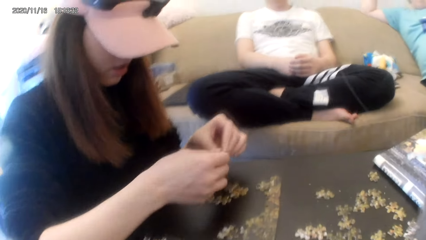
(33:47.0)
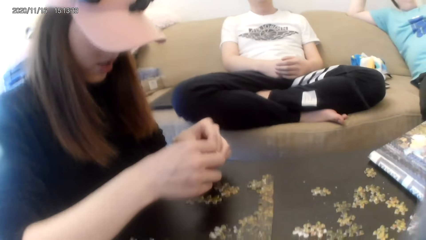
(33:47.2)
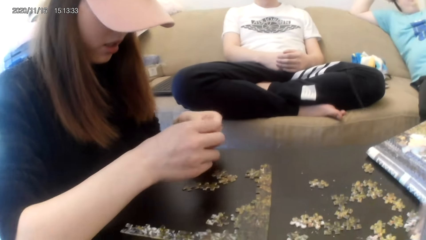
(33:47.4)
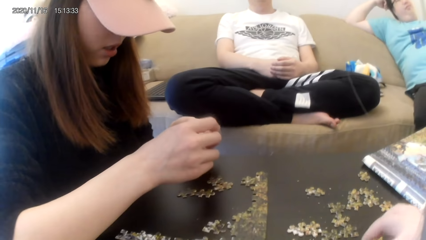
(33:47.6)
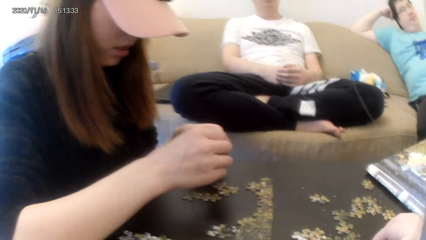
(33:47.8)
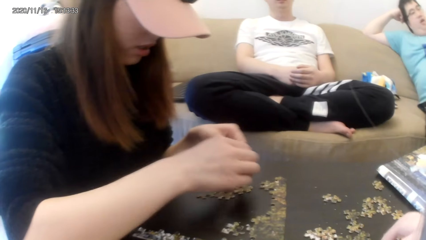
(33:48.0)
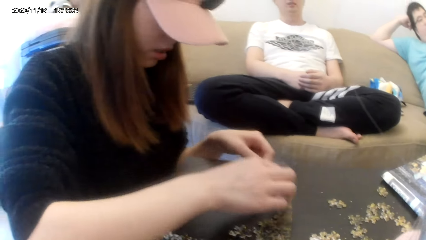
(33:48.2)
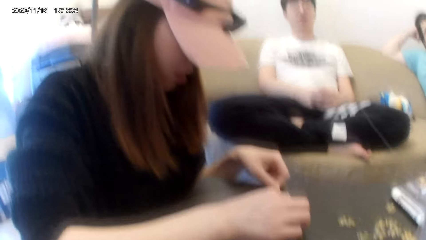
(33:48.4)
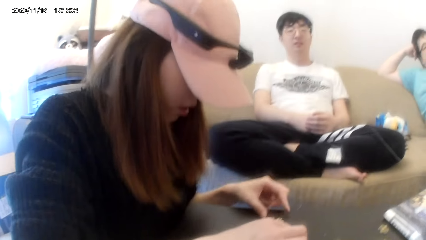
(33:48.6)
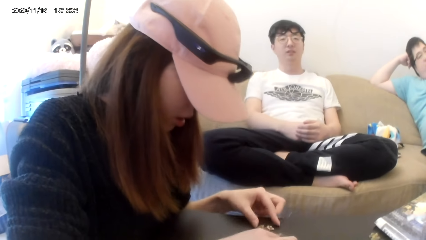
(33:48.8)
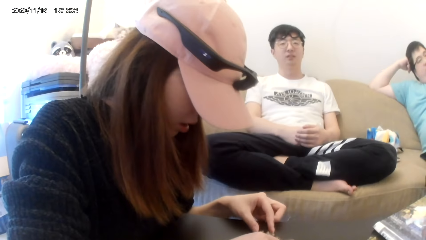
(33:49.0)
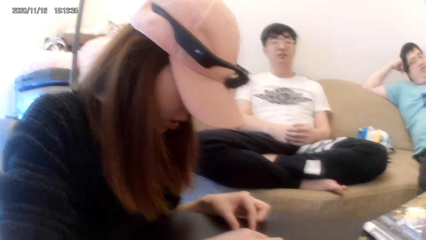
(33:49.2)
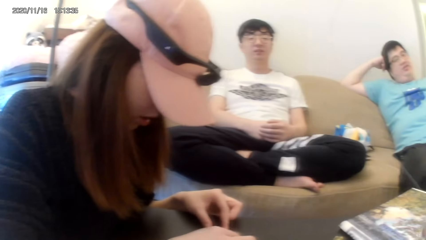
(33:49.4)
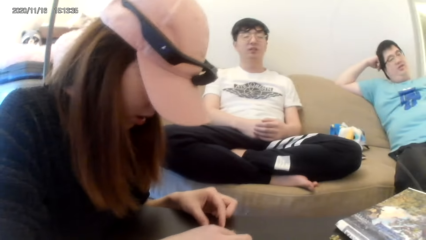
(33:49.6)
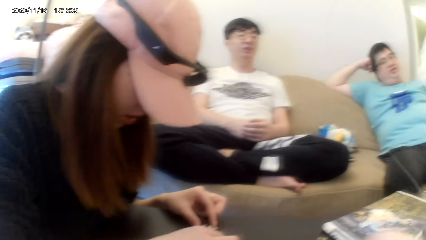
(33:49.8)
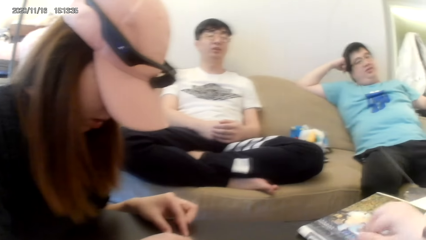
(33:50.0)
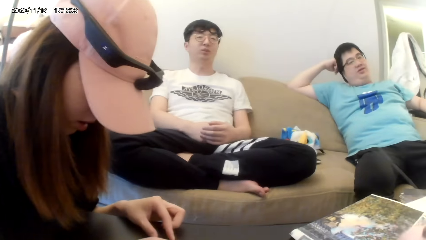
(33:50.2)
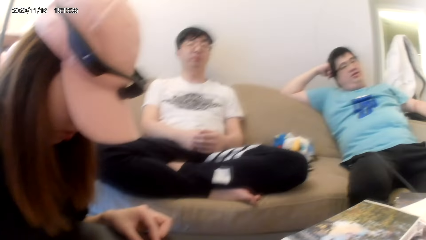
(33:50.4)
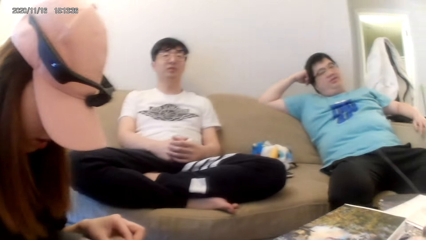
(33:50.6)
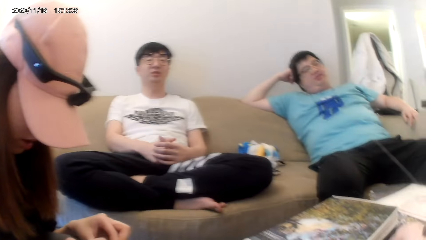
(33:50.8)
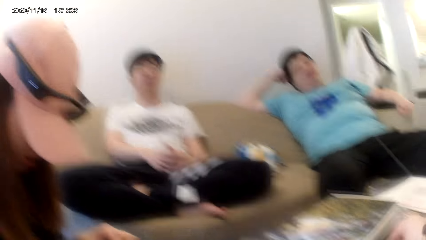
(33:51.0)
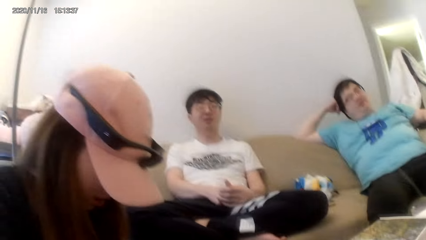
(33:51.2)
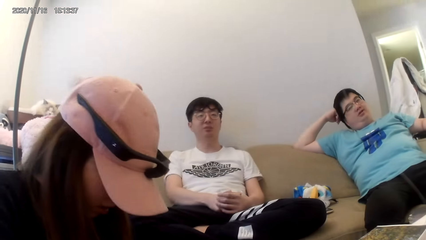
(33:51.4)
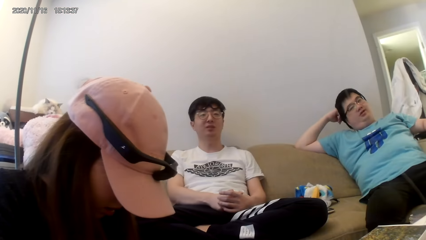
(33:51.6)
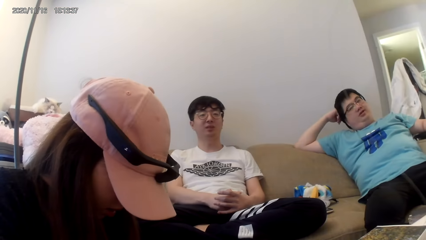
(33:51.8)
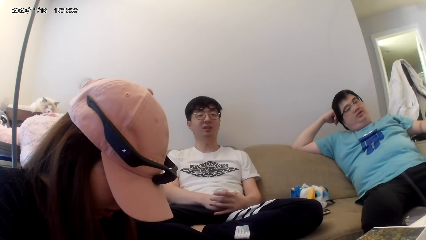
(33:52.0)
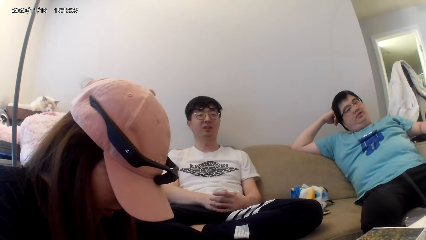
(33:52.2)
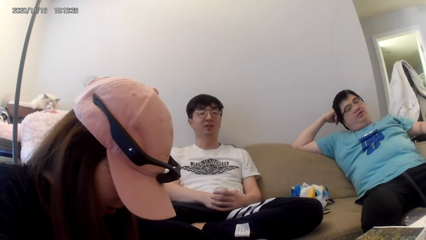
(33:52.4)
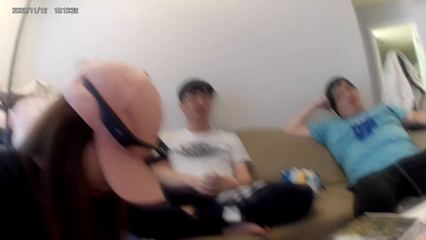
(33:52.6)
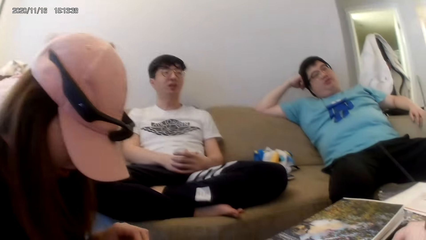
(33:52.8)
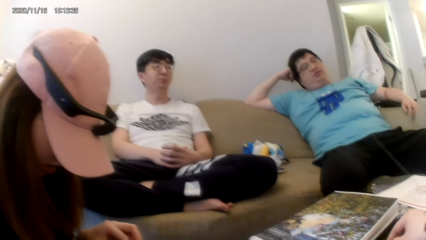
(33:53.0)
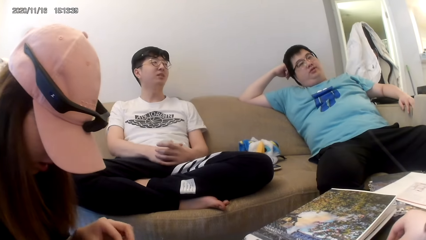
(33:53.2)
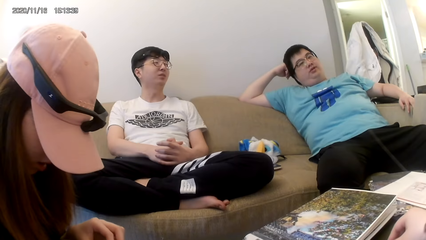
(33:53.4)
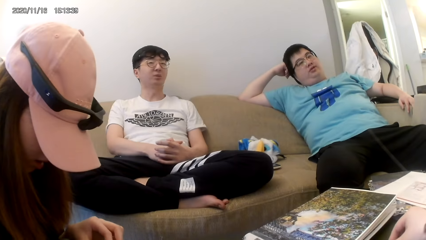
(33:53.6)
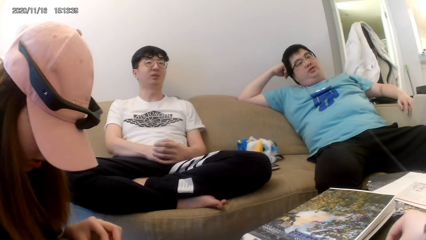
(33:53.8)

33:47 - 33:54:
The camera wearer picks the puzzle.

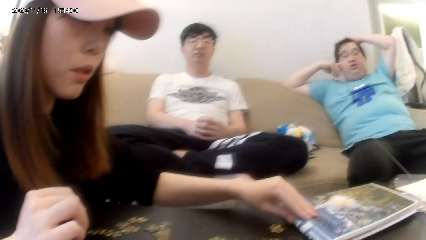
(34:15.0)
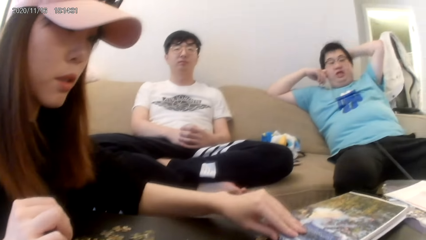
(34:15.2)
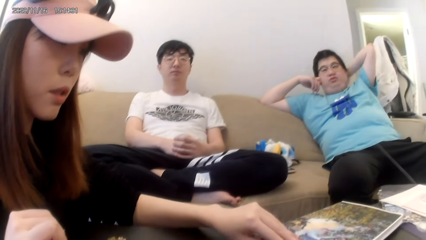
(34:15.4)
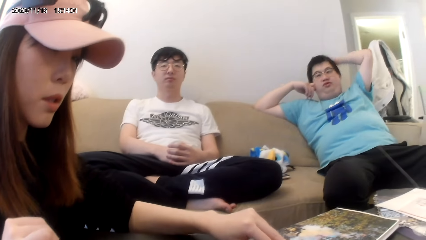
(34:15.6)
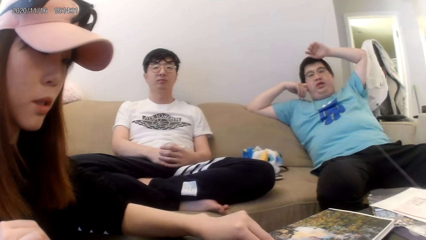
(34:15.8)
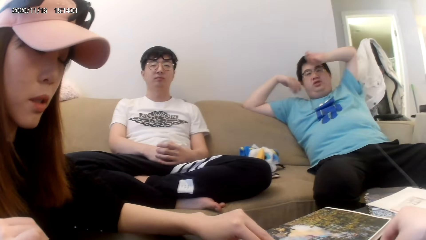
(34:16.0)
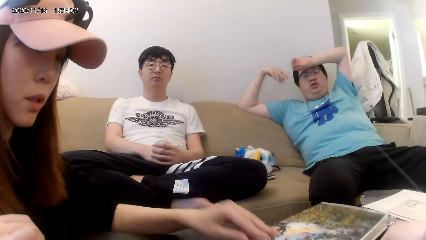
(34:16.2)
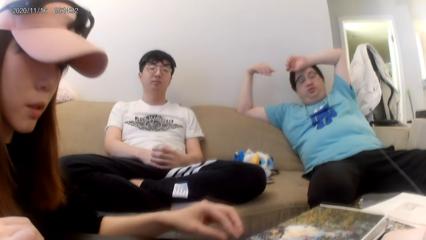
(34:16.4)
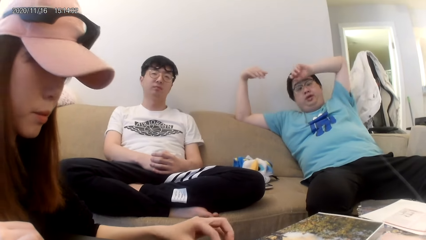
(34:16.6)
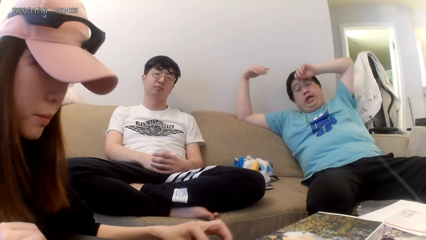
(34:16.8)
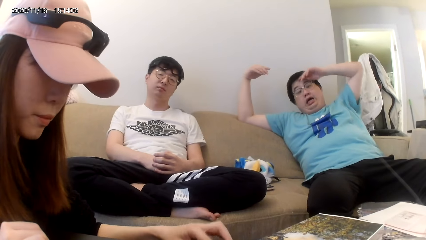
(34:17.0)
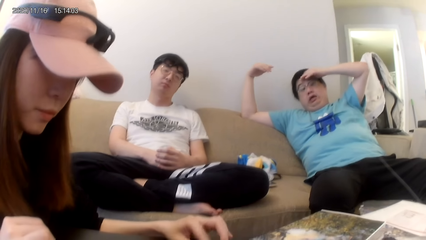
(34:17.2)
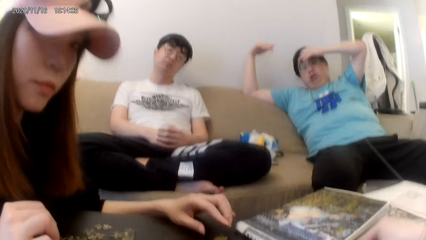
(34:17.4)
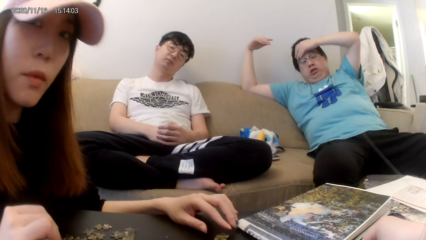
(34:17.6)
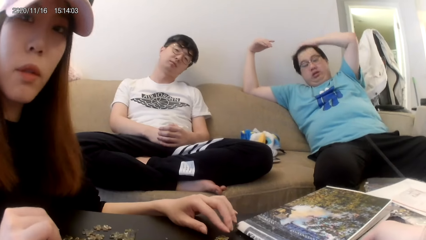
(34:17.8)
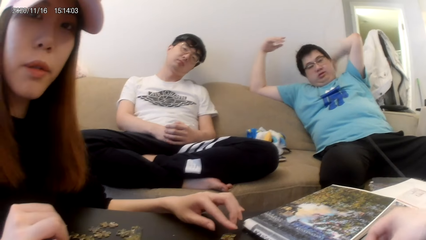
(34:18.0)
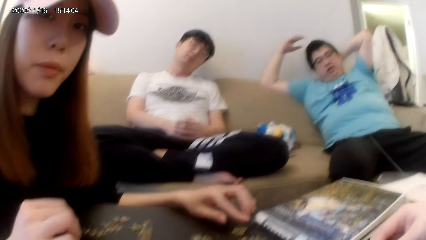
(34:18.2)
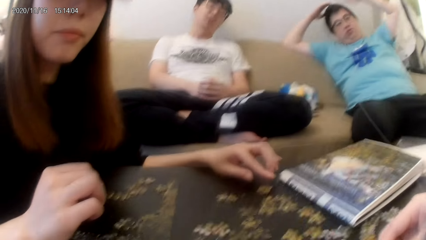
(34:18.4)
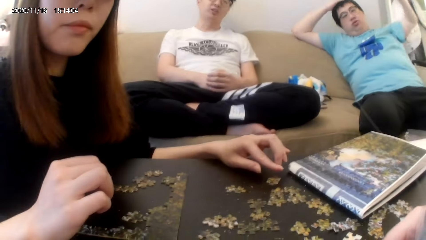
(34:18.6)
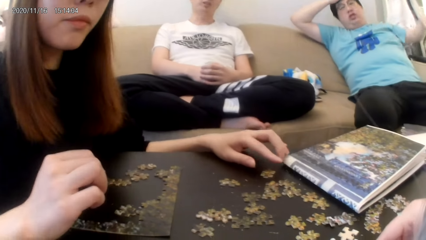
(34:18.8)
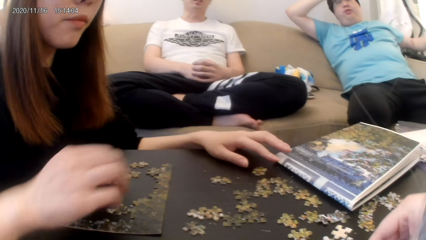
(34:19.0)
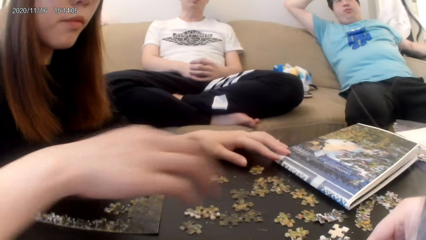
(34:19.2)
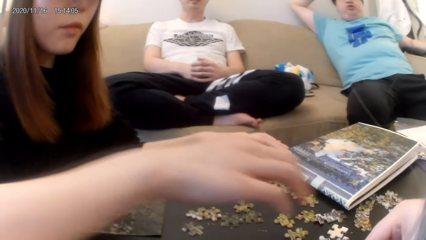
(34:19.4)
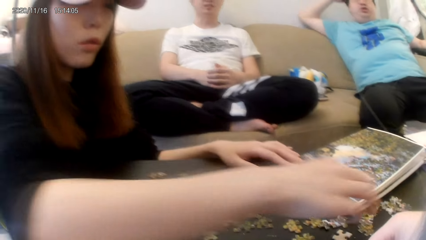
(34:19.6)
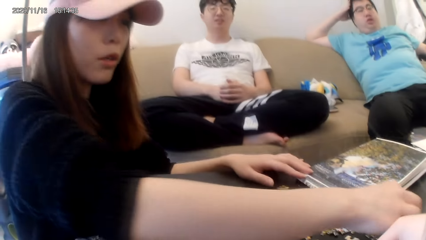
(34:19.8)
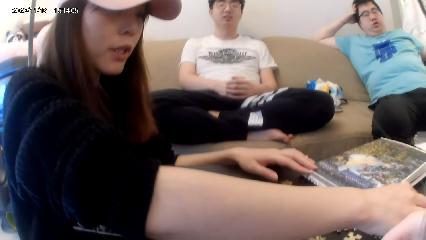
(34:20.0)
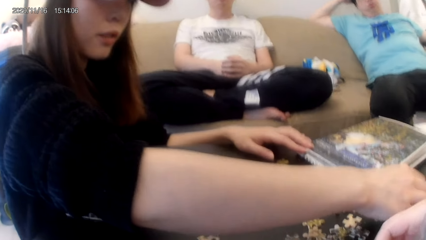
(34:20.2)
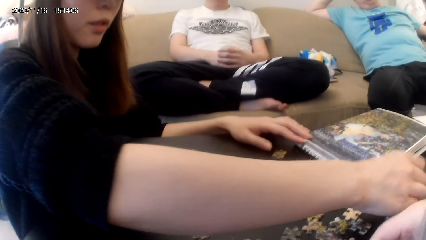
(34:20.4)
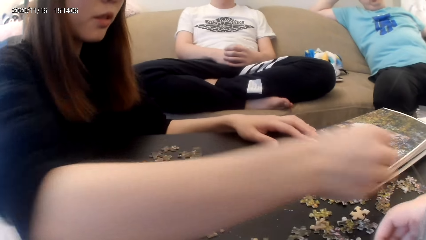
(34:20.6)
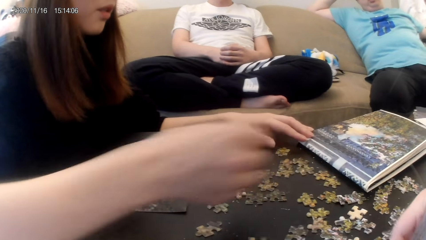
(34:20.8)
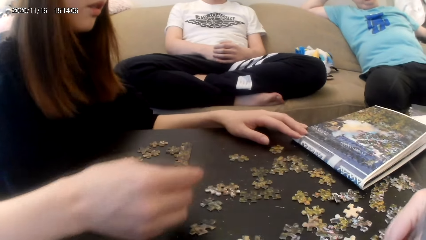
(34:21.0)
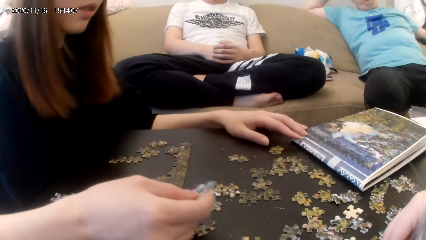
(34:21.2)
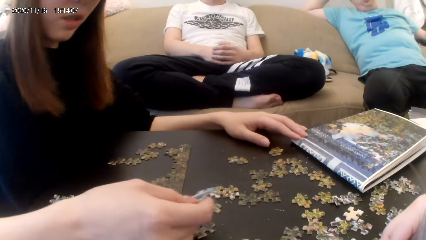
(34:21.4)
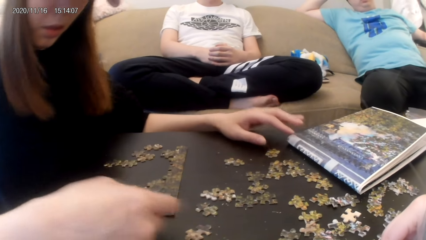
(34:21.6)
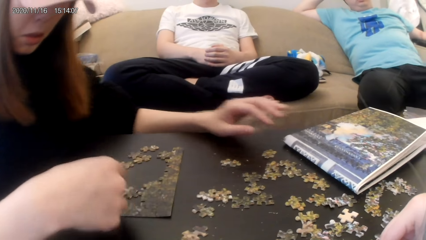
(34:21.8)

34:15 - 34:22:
The camera wearer looks around.

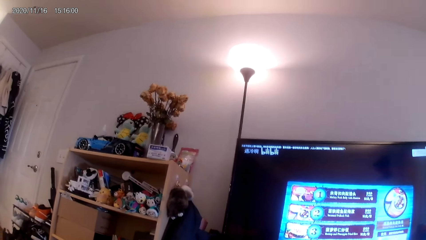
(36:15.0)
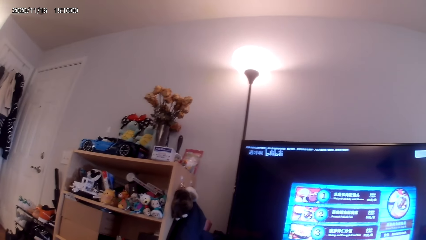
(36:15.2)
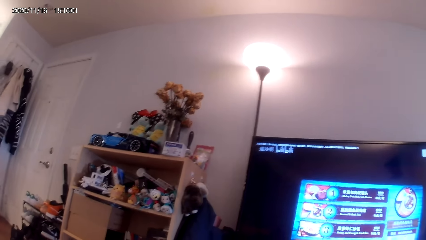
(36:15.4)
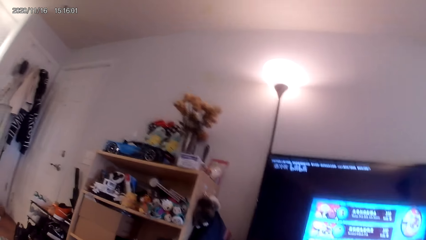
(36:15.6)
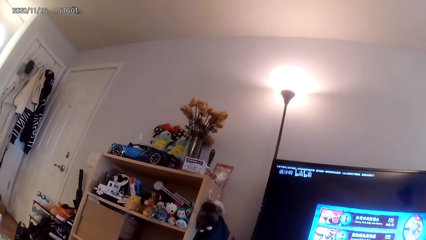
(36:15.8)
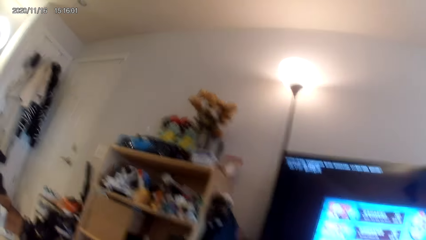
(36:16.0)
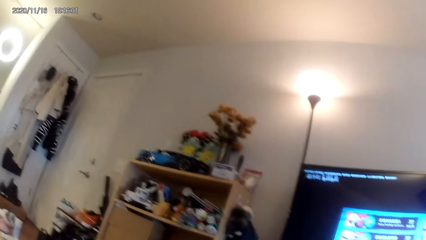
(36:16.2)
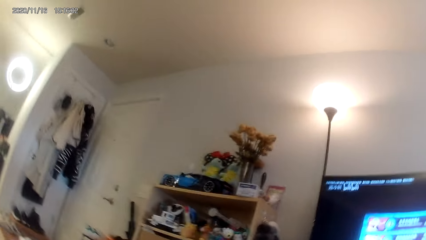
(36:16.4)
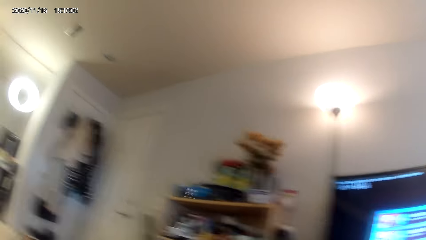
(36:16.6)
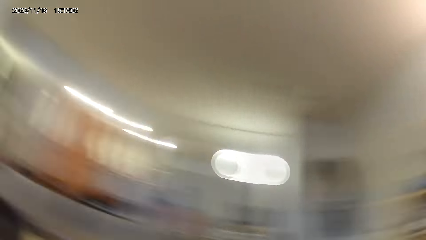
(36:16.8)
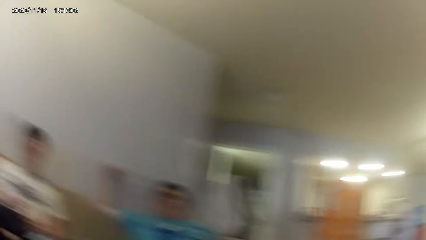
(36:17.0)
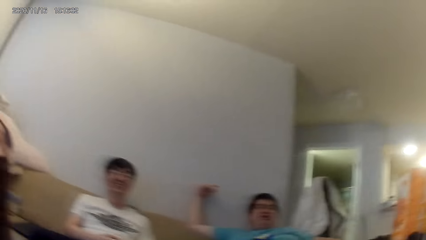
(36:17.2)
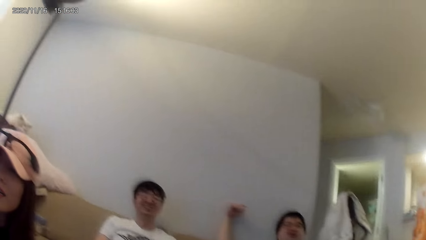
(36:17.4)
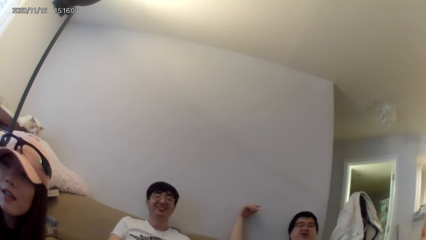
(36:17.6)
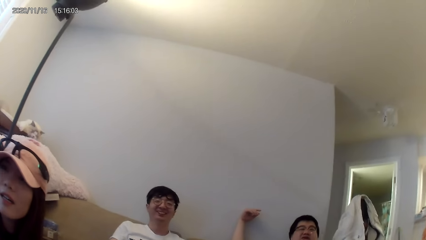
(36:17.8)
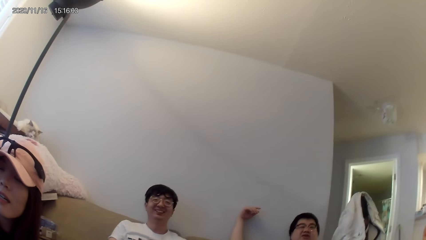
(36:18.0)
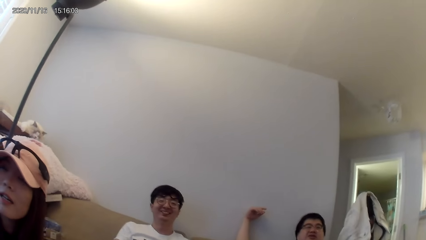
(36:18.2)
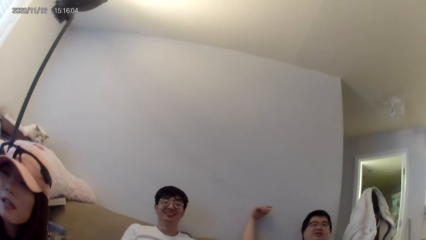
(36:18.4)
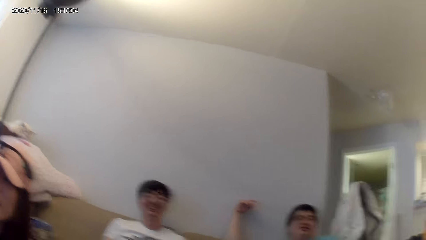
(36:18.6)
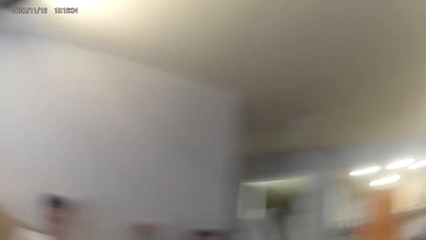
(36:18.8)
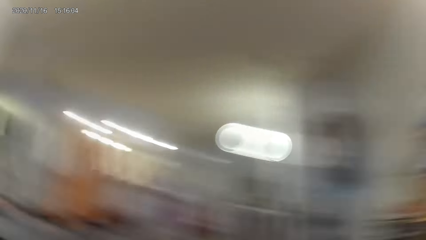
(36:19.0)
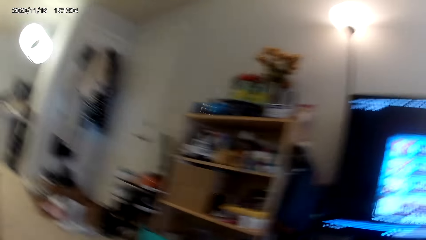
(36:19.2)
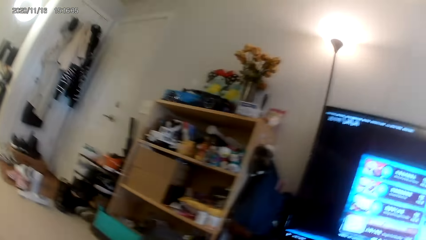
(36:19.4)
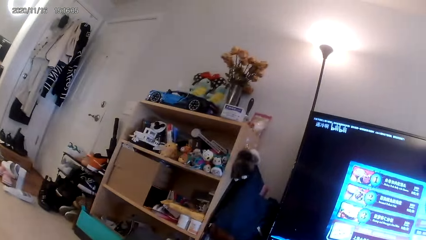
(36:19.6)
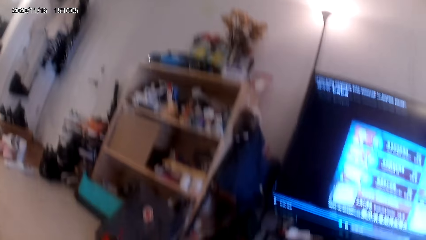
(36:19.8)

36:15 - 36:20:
The camera wearer dialogues with a person.
